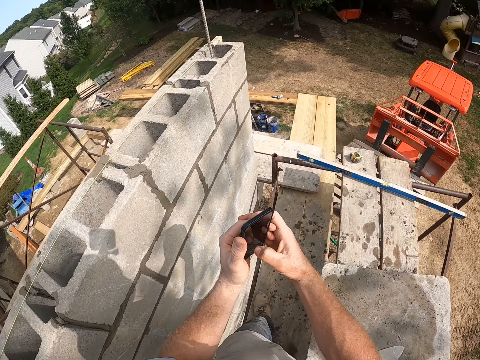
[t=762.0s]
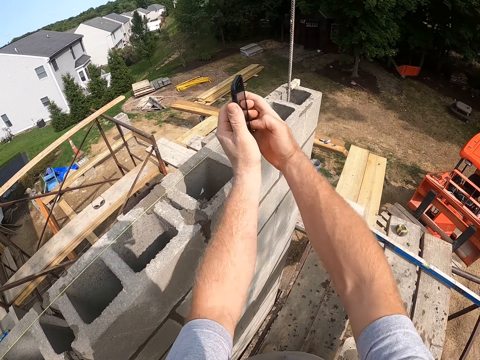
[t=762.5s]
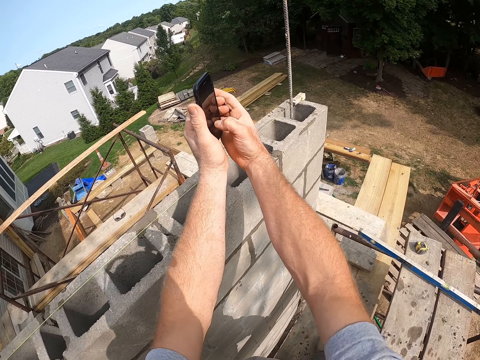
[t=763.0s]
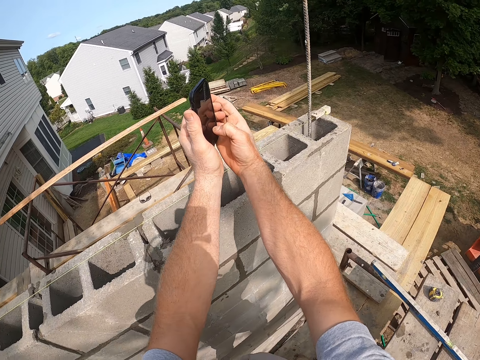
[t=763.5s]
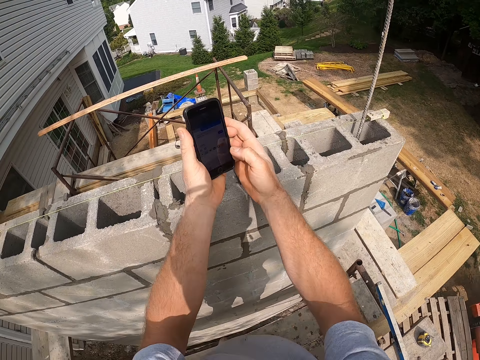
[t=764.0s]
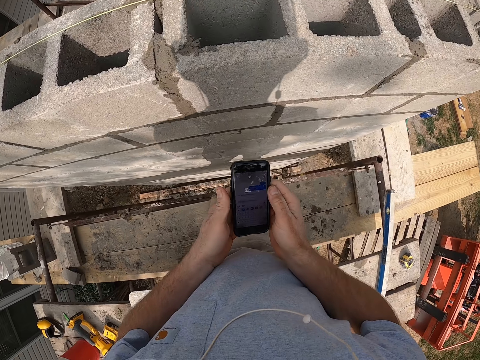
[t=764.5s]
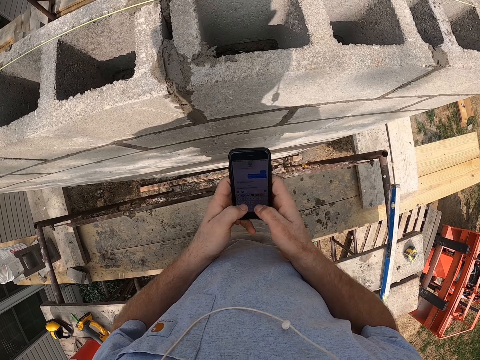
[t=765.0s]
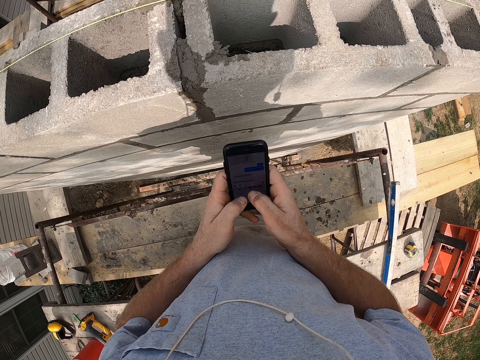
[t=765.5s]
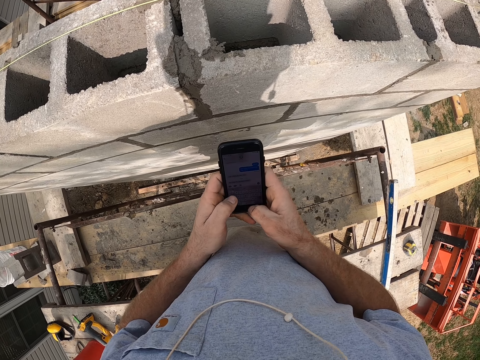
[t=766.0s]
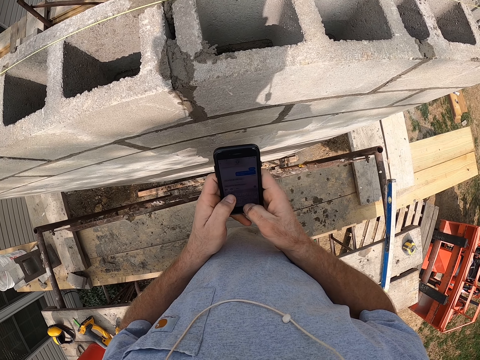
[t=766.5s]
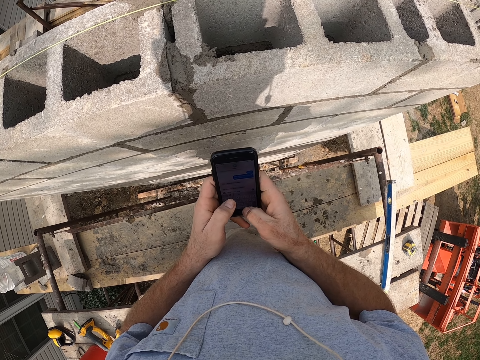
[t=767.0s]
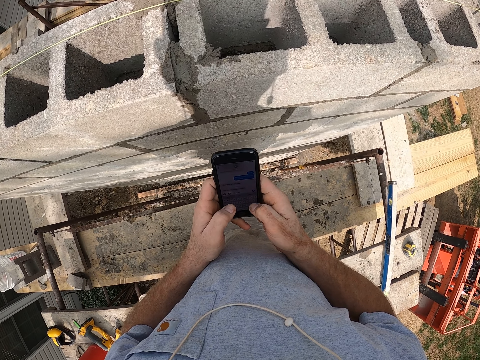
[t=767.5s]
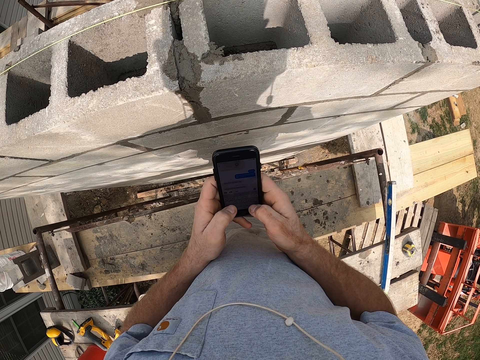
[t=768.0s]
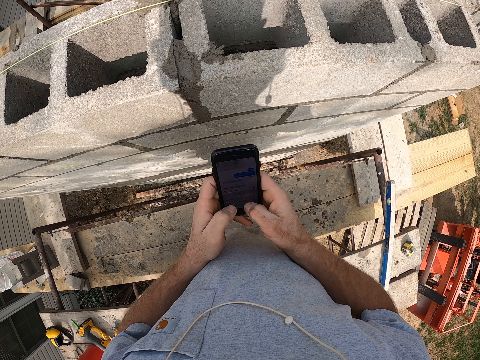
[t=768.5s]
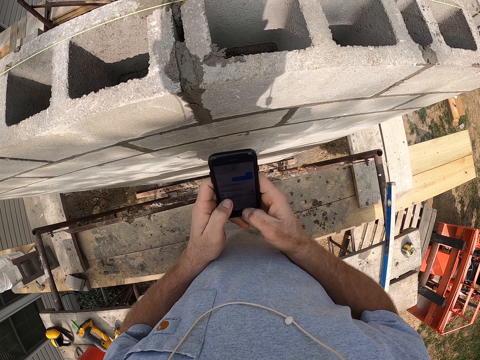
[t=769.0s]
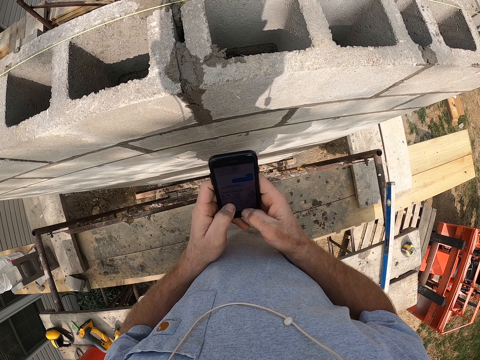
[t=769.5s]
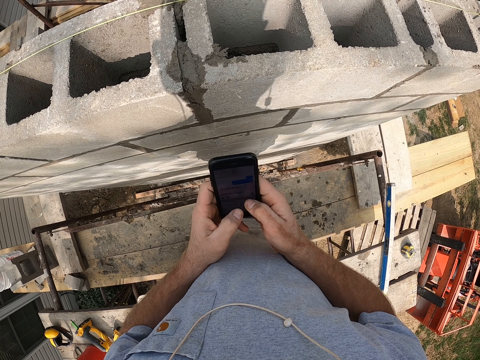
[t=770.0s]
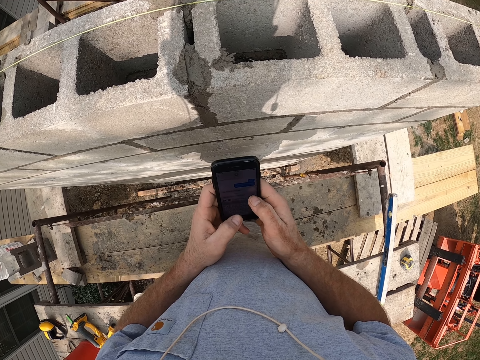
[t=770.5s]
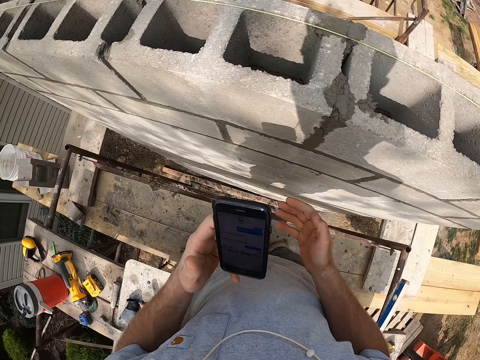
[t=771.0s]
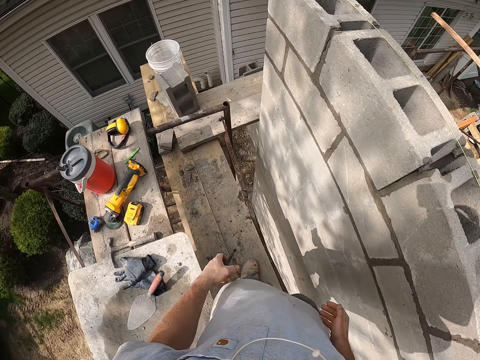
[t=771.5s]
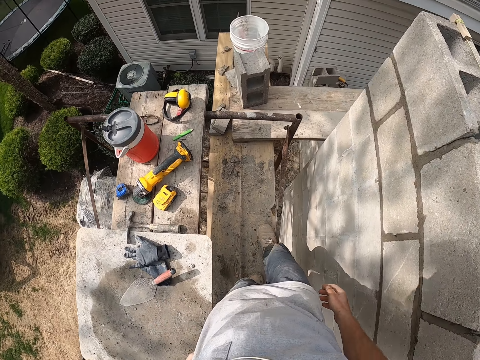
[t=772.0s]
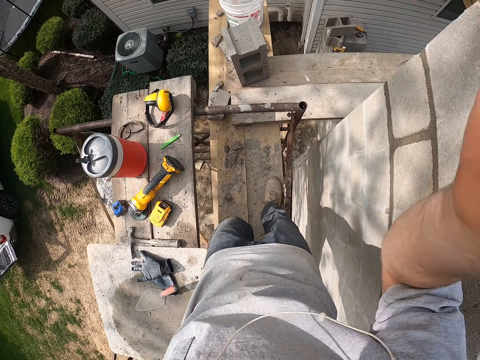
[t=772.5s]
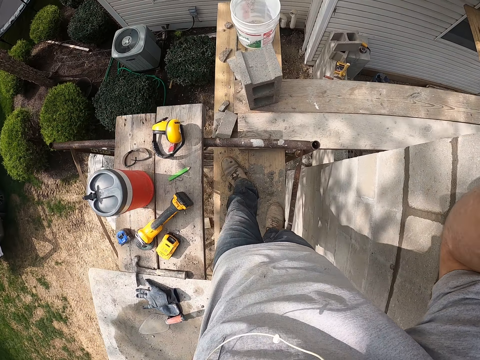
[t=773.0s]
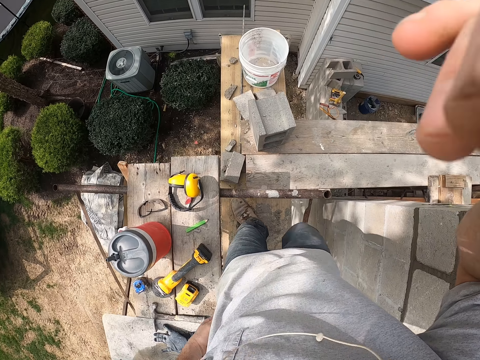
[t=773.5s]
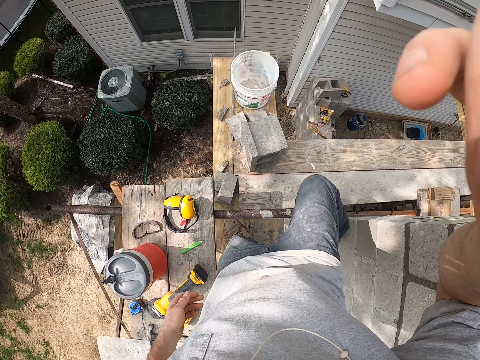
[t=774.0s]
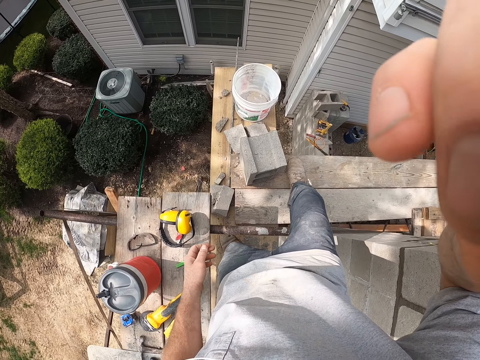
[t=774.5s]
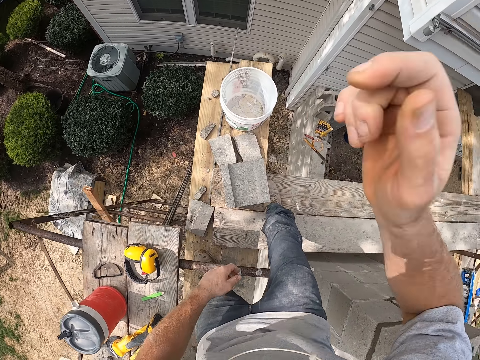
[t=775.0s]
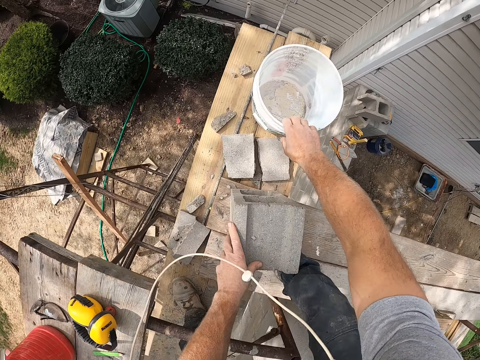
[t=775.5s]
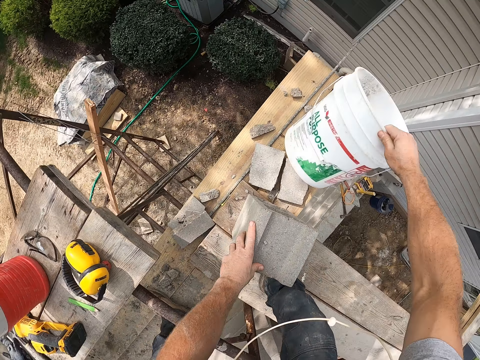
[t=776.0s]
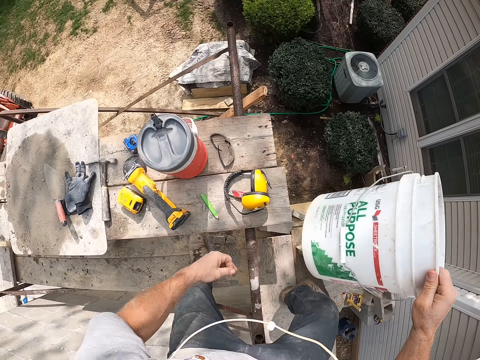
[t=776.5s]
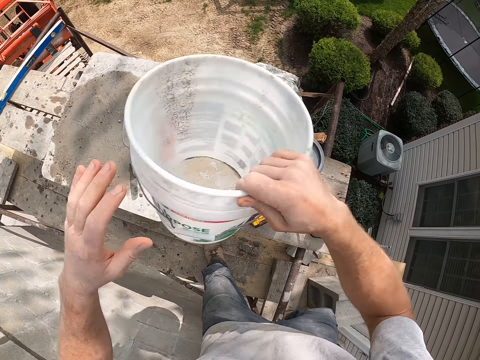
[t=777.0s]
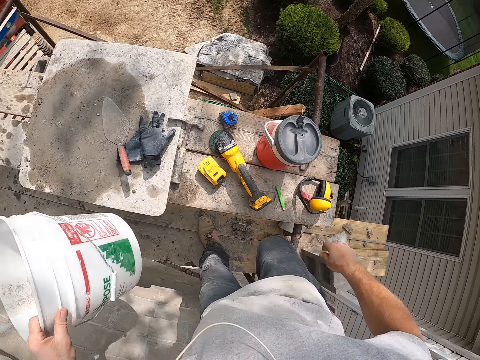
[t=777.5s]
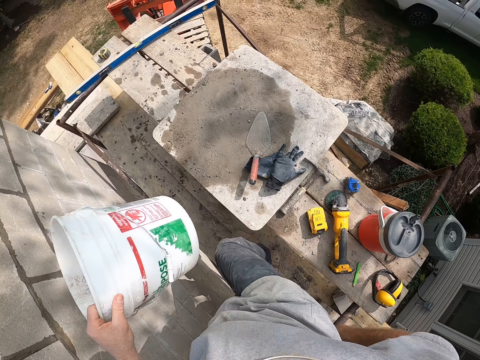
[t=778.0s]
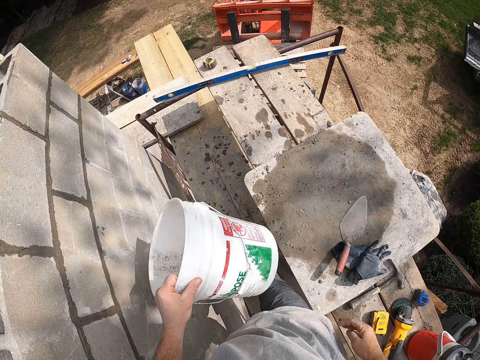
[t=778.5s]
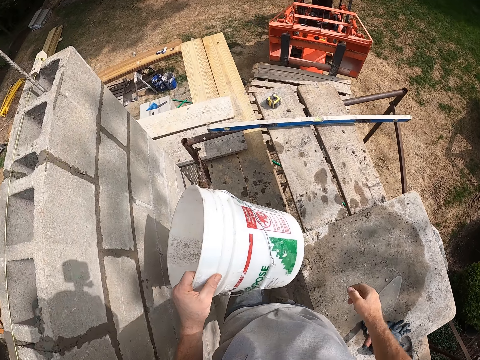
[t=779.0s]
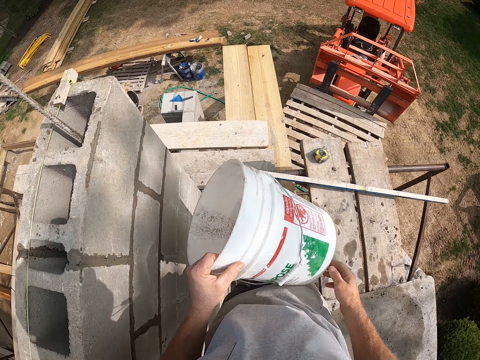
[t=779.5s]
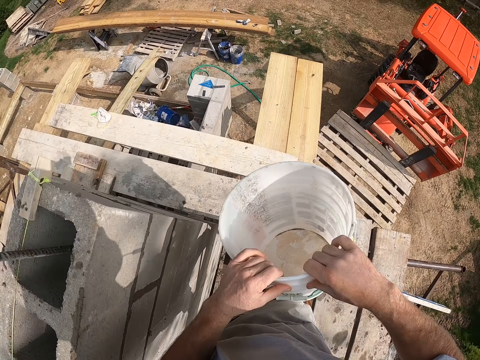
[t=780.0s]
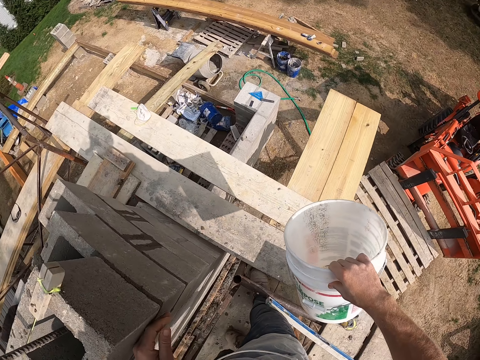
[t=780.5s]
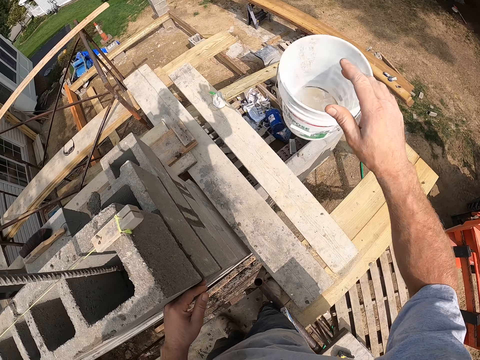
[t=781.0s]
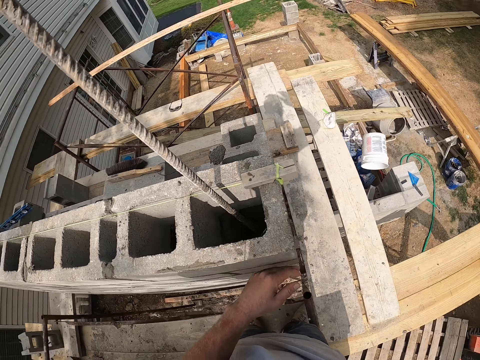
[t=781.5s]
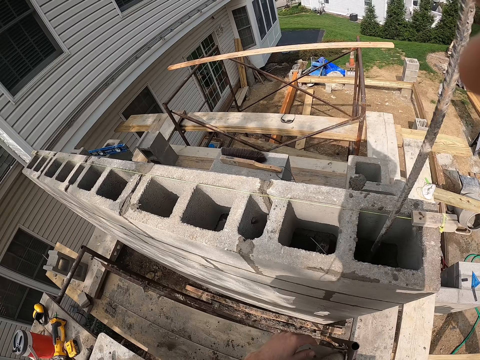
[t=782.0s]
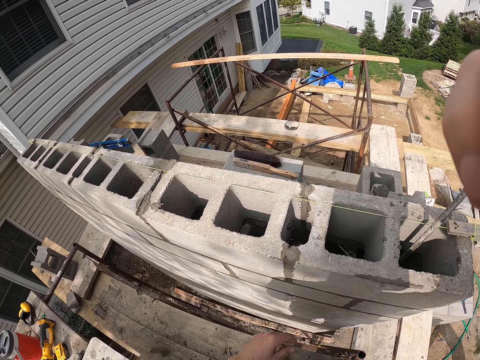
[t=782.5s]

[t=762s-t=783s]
The camera wearer lifts the hand. They move the hand. They operate the phone. They put the phone in the pocket. They walk towards a bucket. They lift the hand. They lift the leg and put the leg on the wood. They touch the brick. They pick up the bucket from the flat plank. They pass the bucket to the left hand. They step forward. They pass the bucket to the right hand. They throw the bucket away. They lift the hand.
